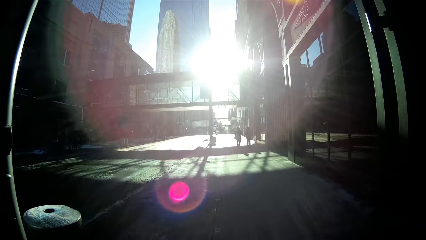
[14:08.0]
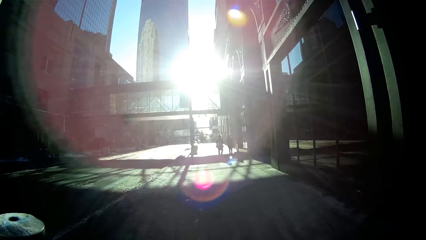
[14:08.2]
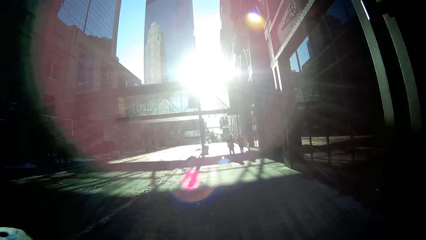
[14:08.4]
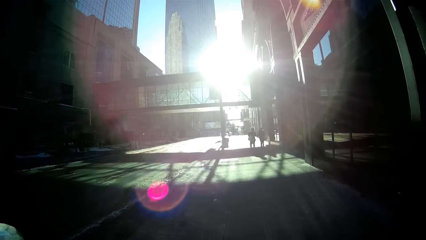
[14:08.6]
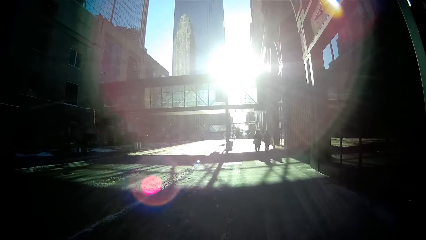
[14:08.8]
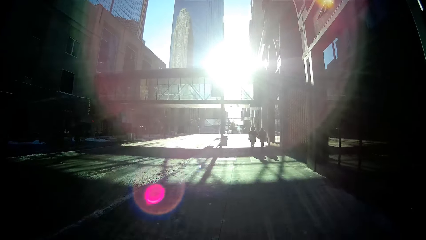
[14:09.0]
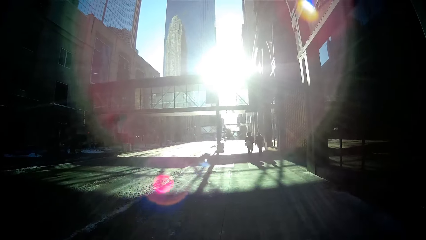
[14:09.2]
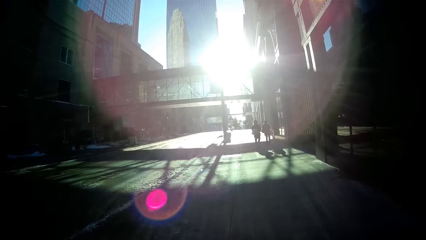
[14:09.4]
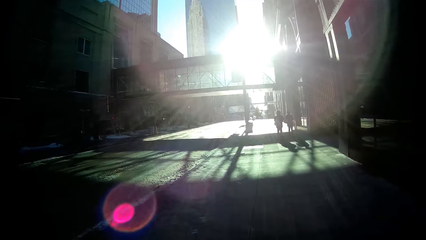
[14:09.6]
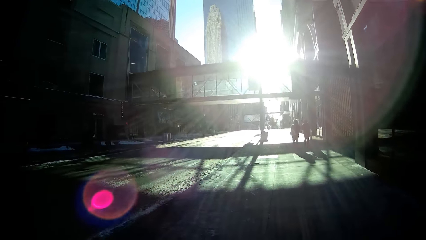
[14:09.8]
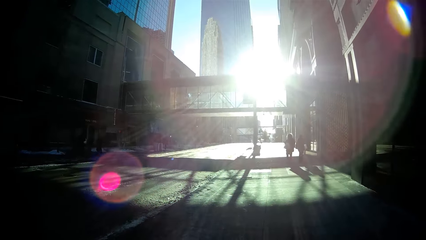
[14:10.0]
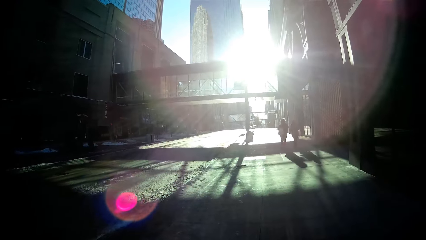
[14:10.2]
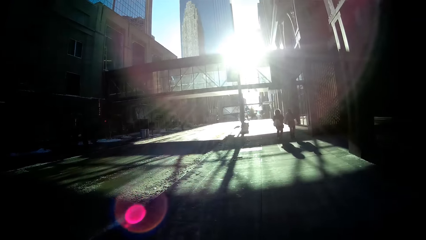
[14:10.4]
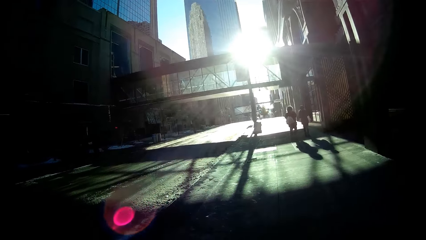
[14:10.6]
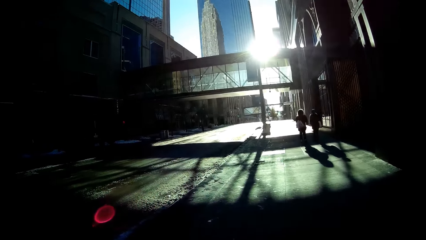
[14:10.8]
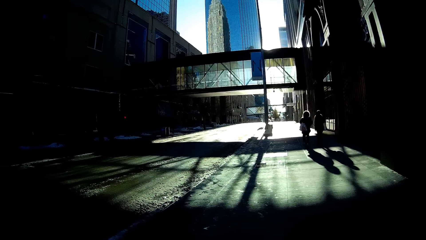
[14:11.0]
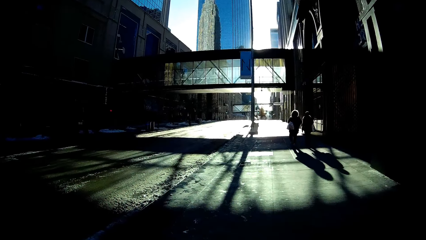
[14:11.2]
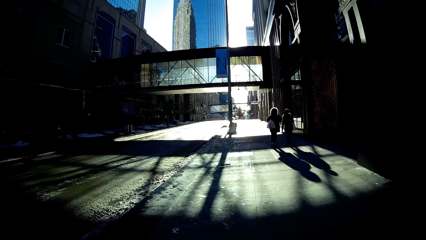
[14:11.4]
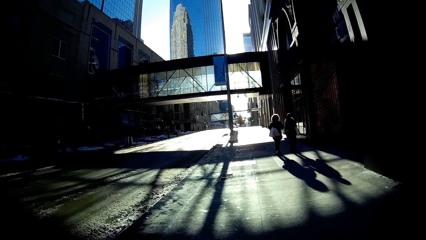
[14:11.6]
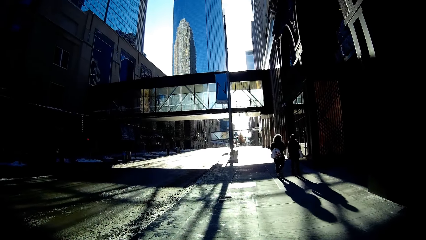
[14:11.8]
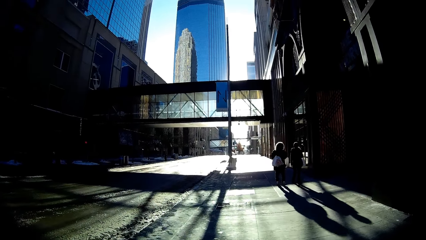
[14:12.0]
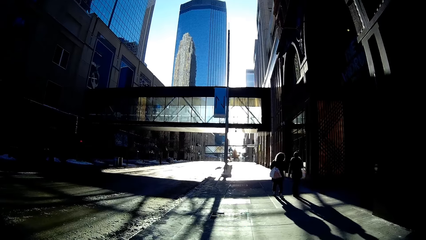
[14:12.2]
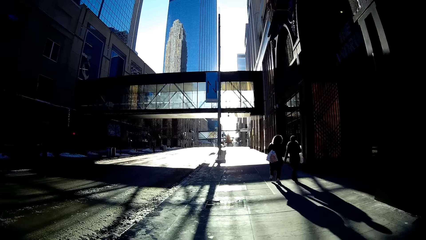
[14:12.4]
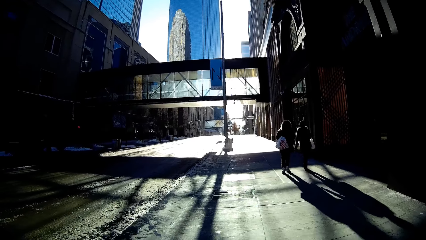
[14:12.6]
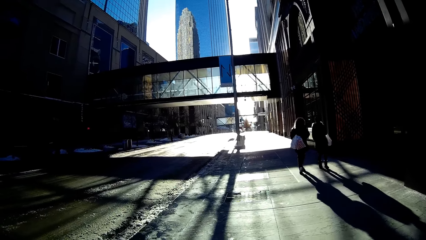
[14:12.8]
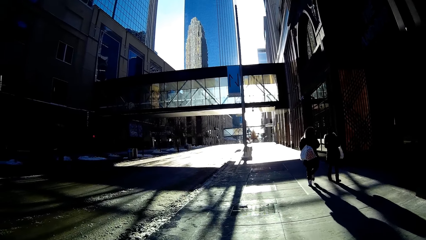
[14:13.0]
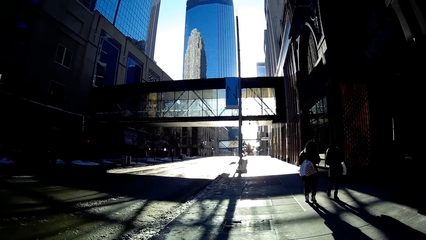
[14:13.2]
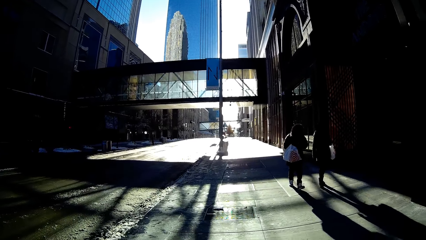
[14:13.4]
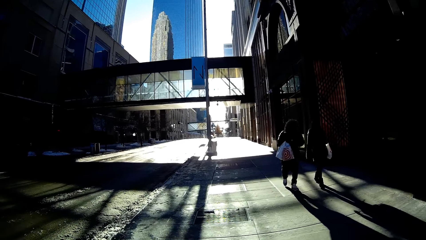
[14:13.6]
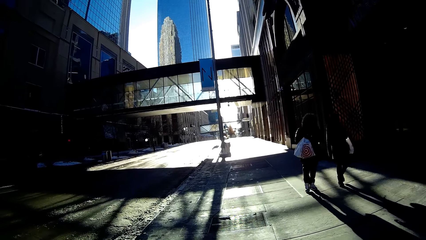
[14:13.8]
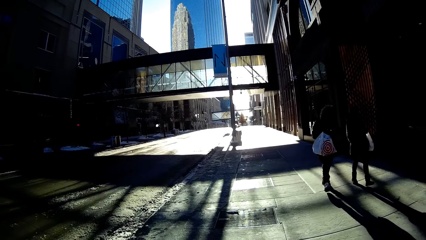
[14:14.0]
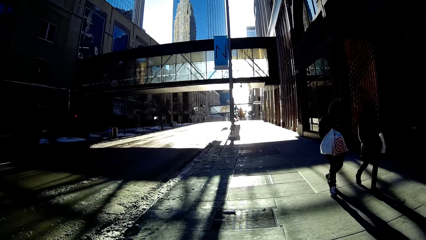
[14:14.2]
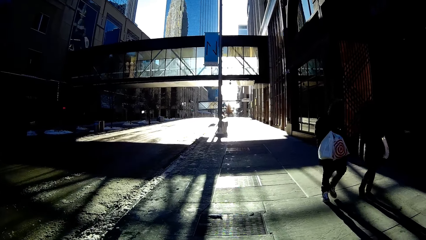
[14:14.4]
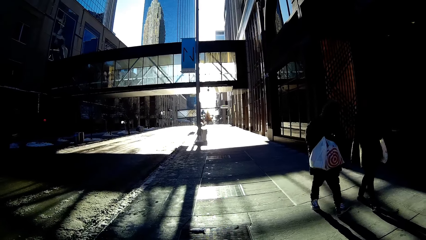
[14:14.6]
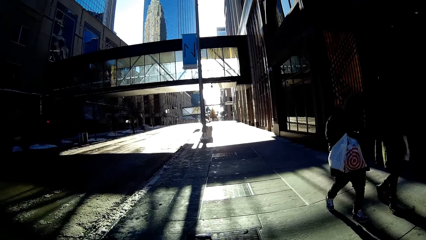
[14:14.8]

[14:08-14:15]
A man and another man walk past the camera wearer.

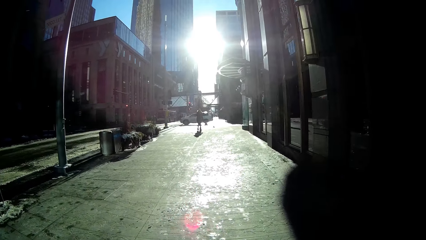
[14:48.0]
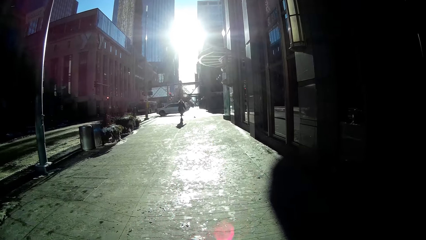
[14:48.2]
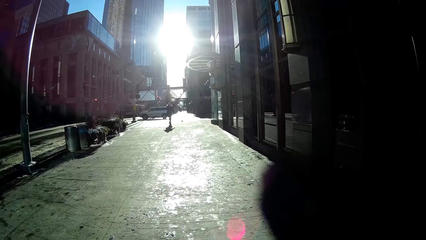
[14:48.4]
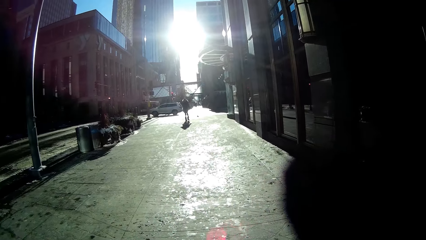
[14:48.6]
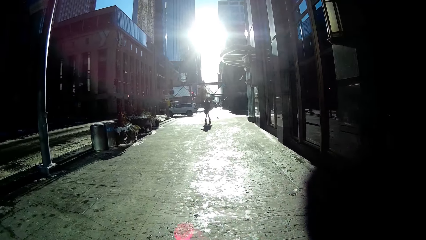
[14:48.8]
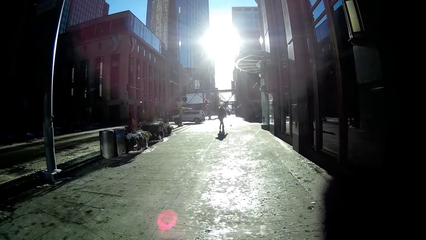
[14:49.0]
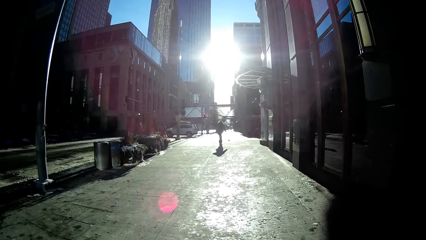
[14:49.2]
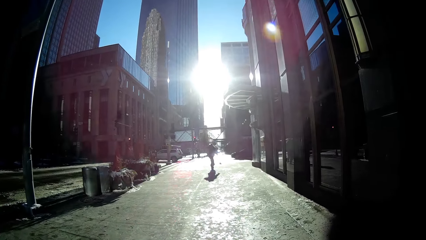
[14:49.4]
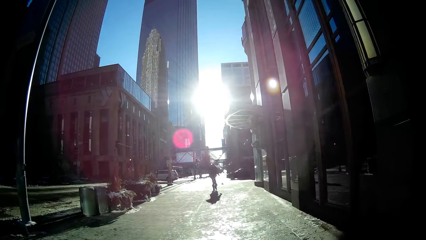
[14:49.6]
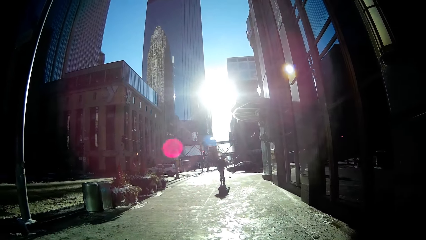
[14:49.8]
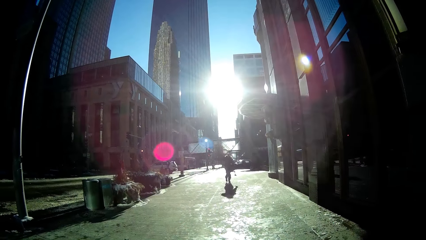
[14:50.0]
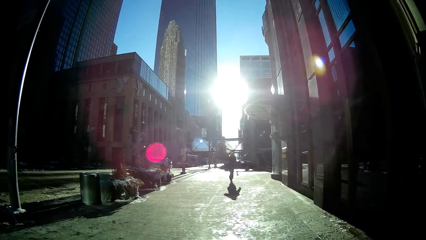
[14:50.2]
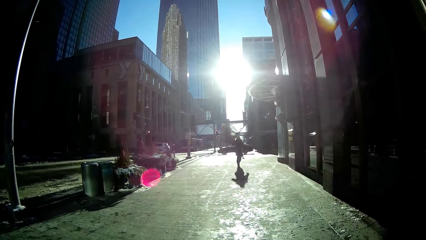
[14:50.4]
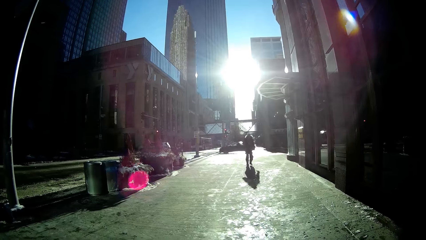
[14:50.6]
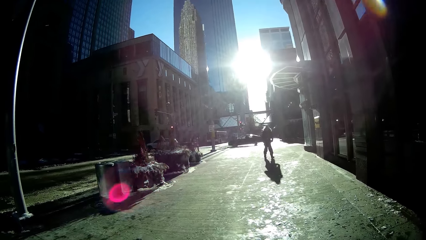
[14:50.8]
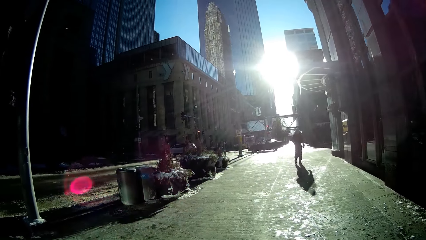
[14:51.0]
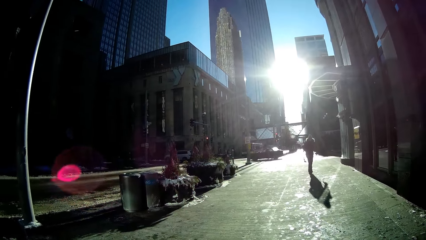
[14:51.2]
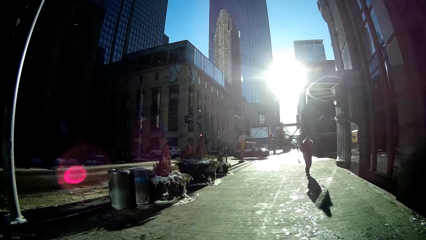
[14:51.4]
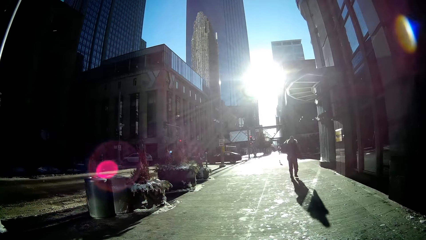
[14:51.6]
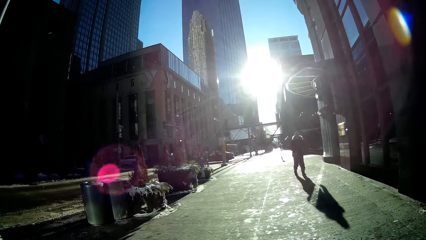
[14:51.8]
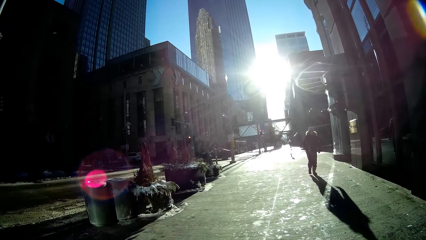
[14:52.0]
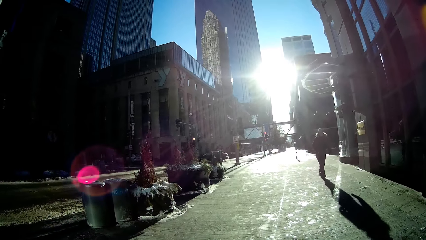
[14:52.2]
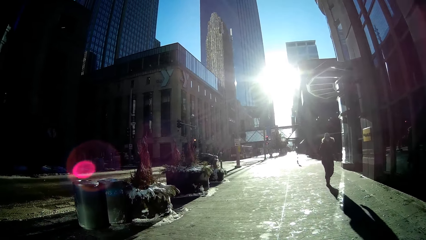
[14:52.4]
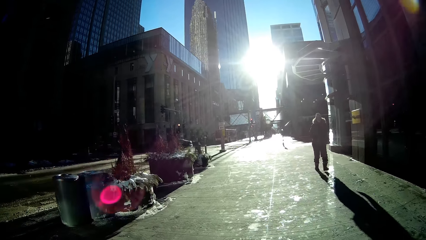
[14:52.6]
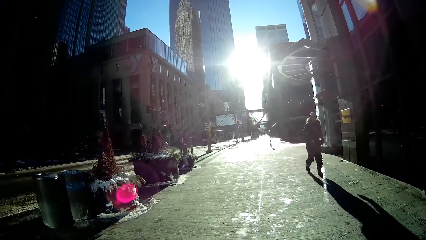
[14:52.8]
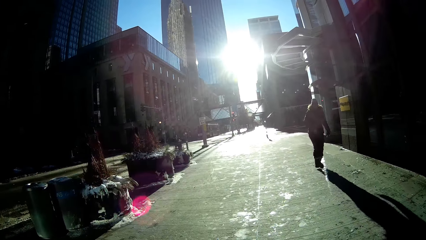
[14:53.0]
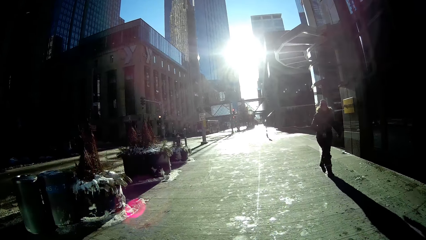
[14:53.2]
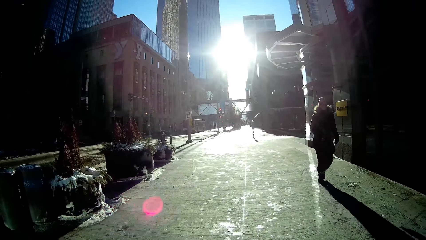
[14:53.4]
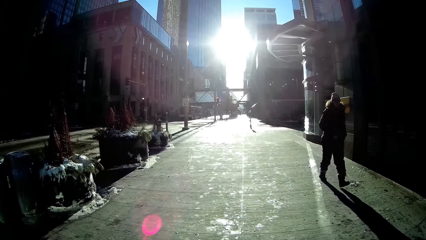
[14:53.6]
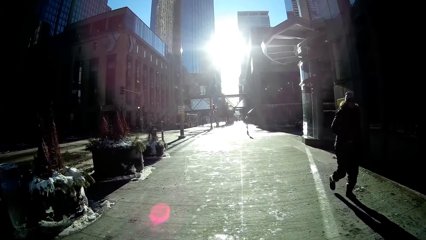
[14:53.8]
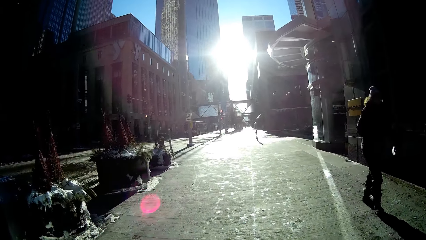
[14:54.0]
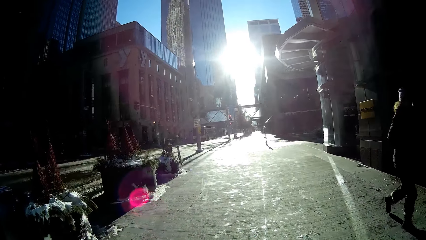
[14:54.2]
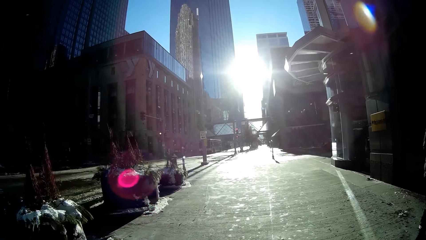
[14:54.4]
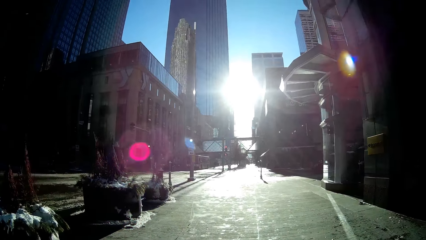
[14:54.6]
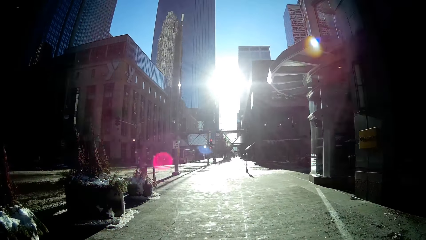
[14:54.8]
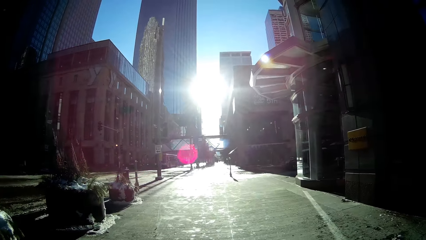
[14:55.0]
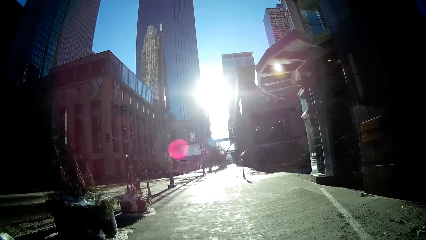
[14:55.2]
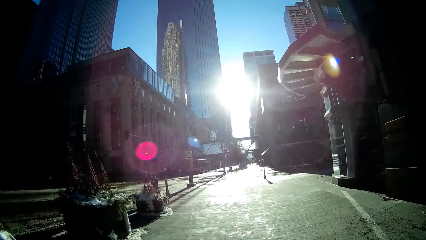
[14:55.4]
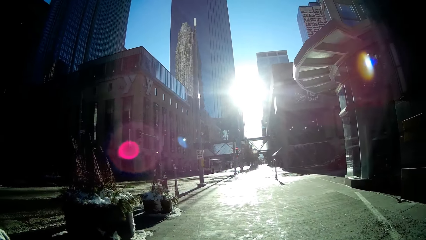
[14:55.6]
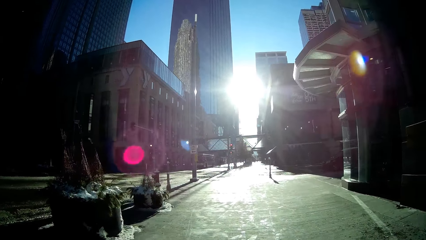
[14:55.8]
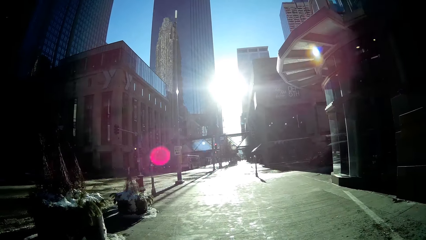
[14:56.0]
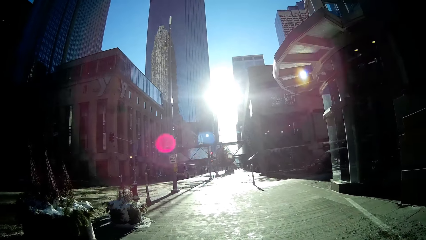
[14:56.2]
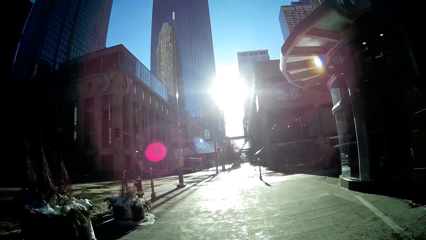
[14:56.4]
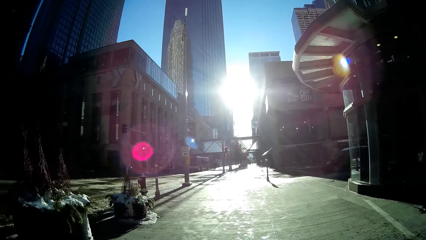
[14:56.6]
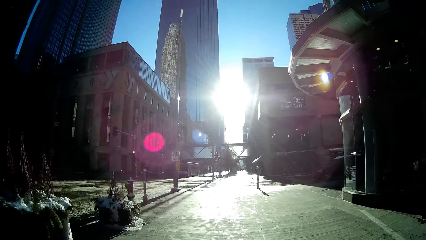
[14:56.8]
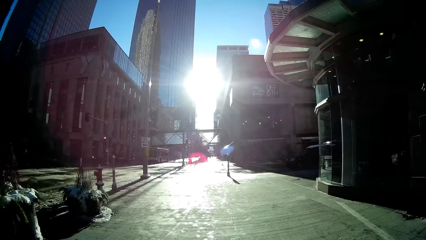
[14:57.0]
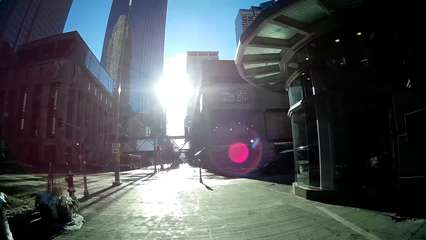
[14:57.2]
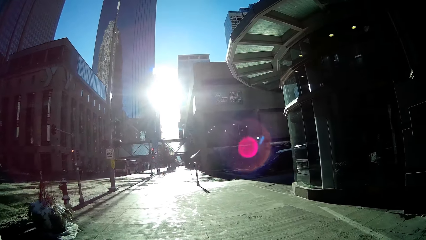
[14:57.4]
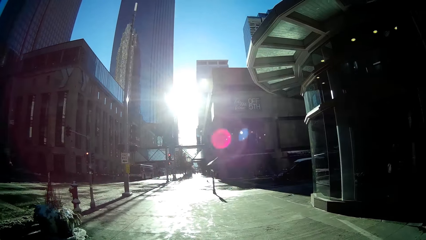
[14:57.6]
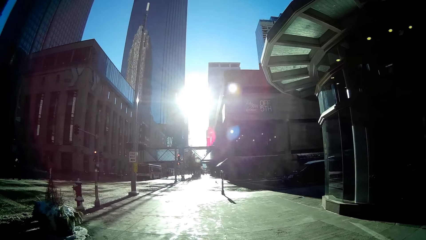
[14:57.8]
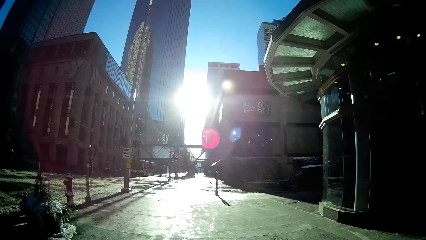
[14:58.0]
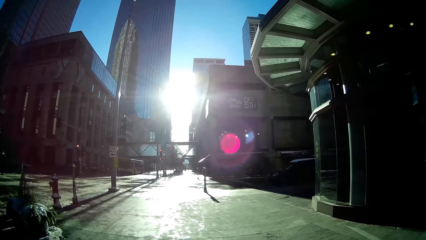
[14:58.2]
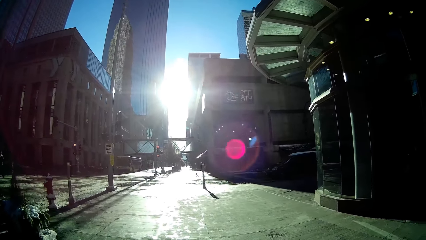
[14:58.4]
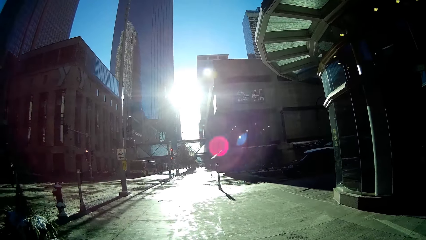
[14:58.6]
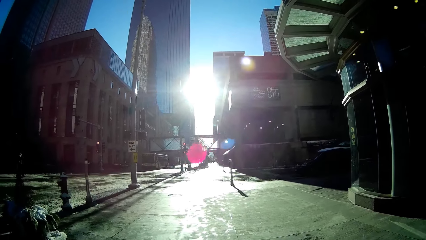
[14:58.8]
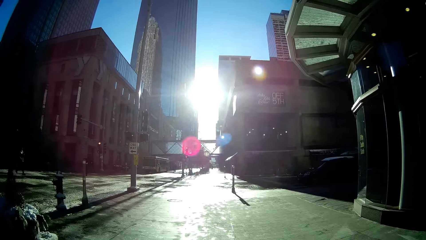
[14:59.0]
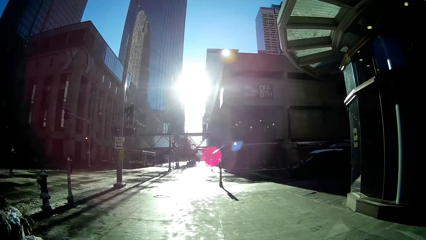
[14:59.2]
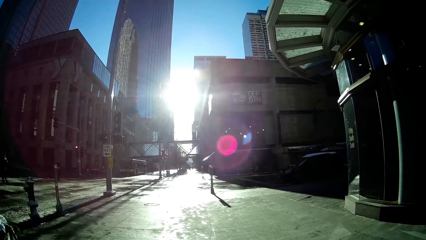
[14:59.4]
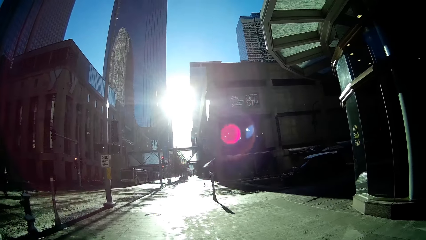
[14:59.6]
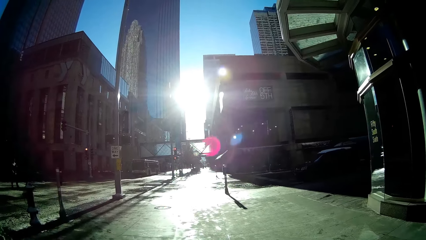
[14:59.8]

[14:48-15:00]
A man walks past the camera wearer.
